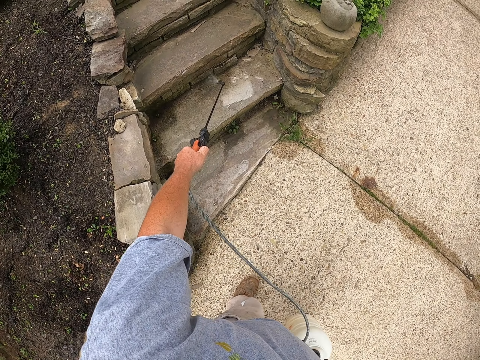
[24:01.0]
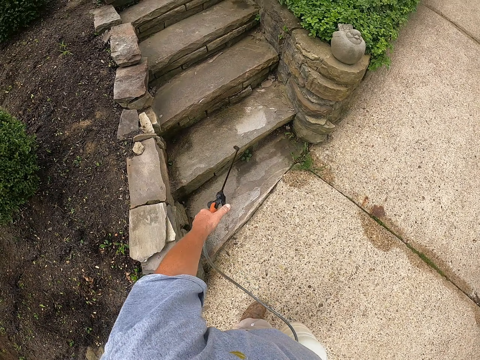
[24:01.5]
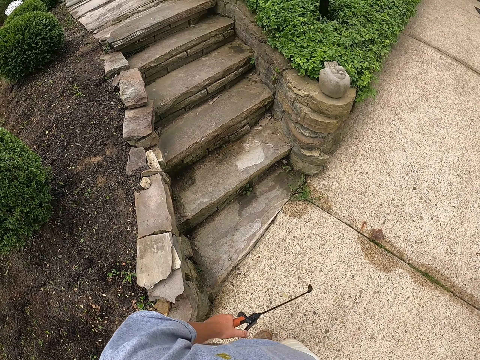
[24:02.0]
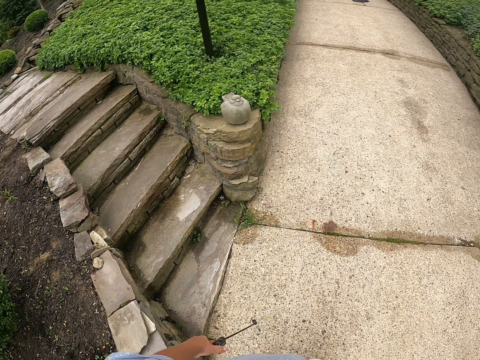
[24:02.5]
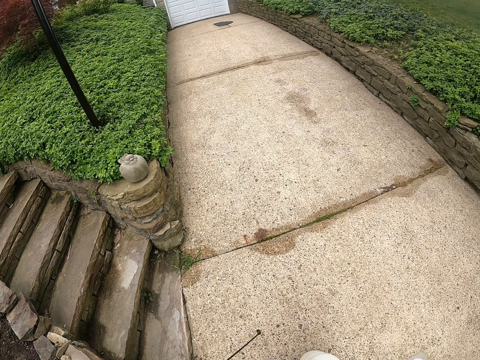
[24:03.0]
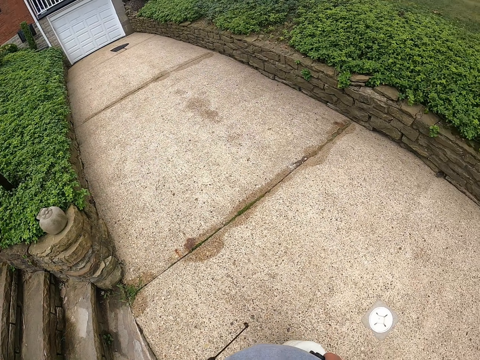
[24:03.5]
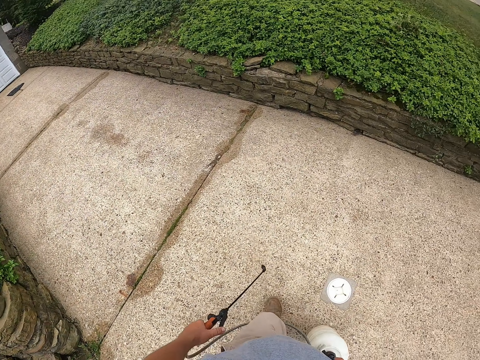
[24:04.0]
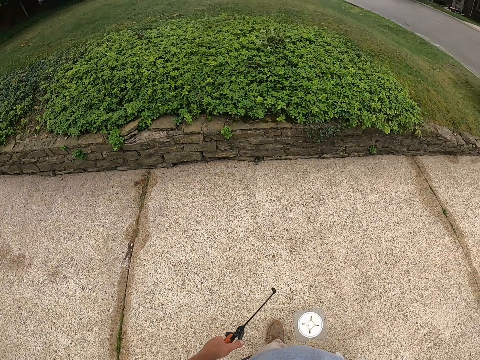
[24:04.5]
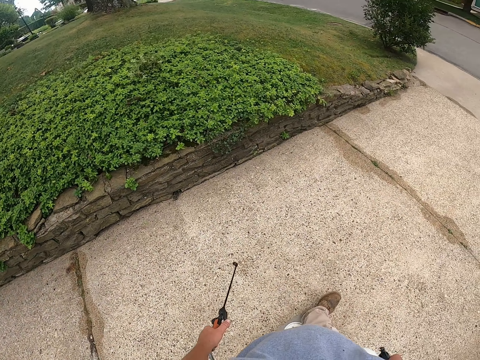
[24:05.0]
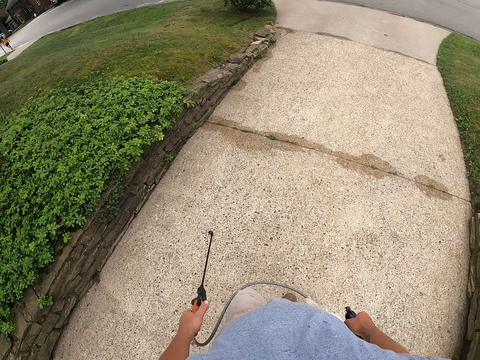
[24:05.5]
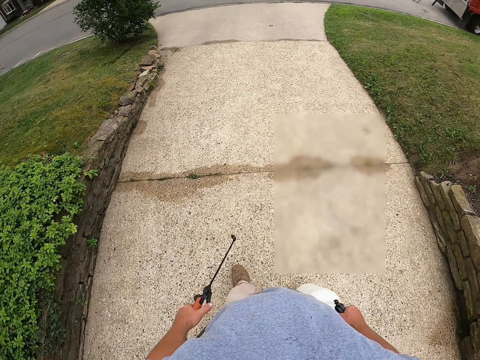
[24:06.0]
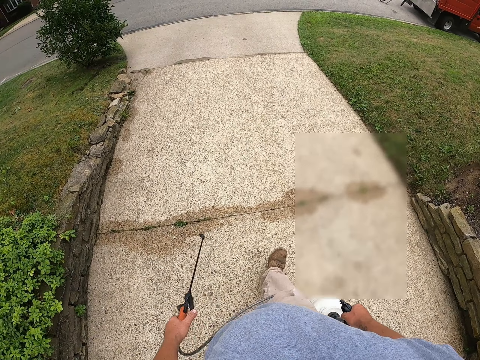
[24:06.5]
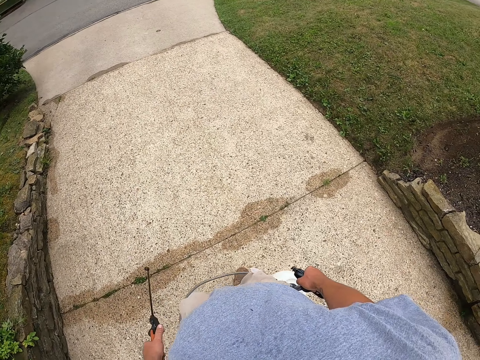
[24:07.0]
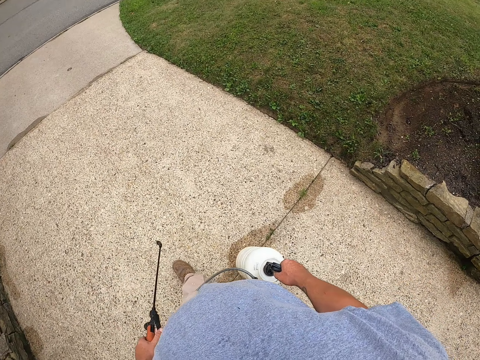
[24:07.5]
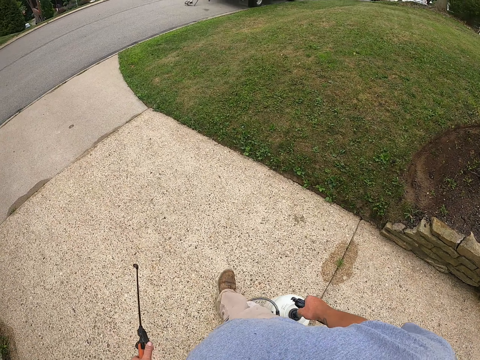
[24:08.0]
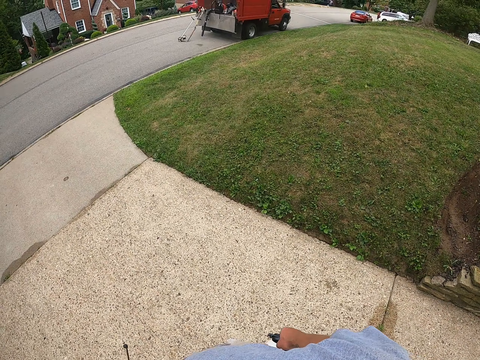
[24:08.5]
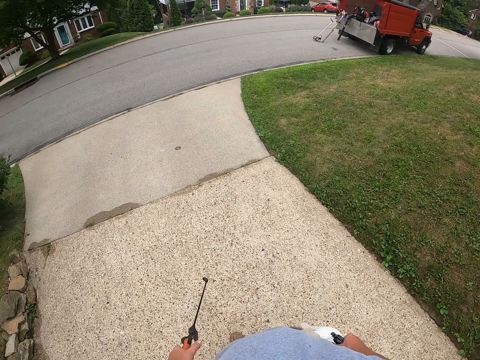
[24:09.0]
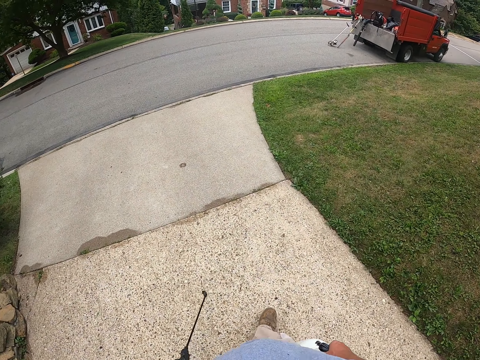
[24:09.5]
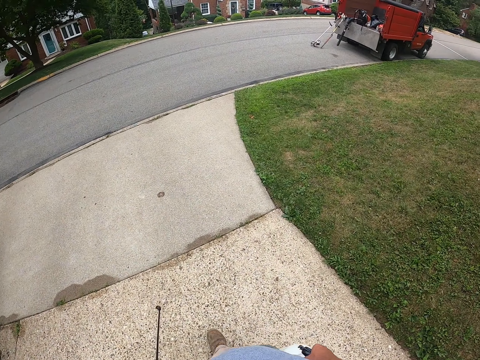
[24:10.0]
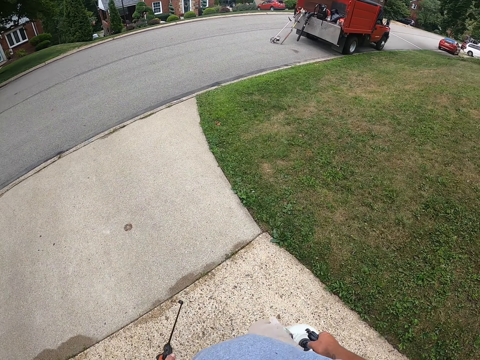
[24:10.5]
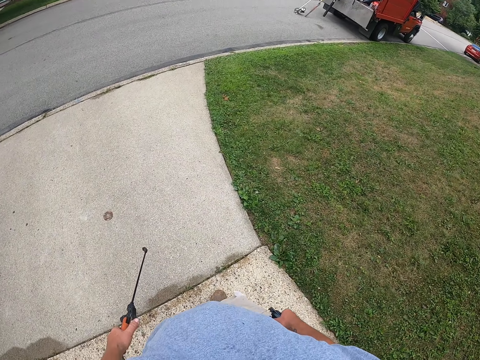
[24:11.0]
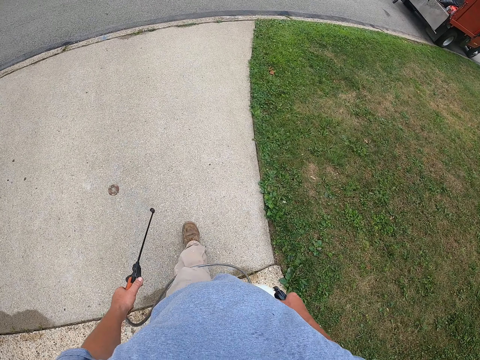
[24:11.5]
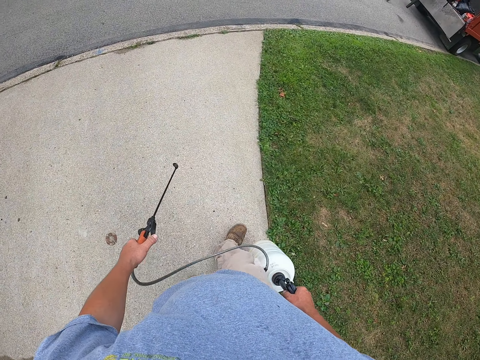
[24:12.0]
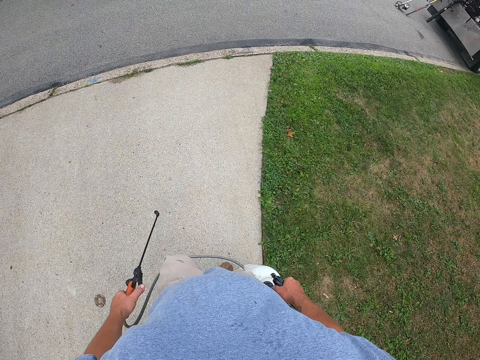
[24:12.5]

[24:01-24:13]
The camera wearer turns around the road. They sprinkle the grass. They walk along the pavement.

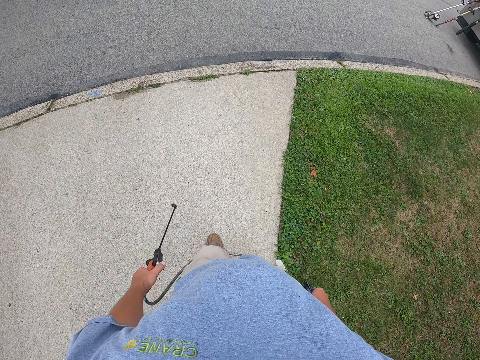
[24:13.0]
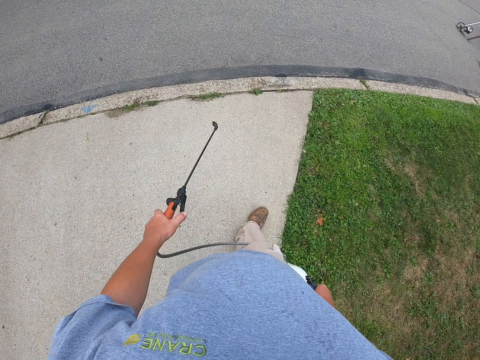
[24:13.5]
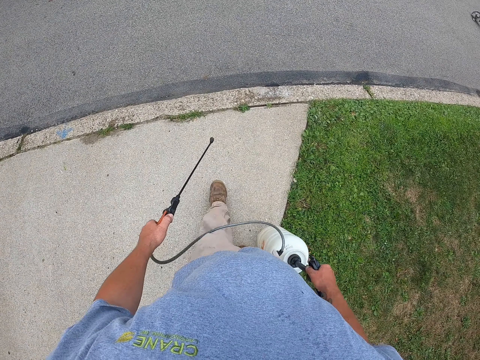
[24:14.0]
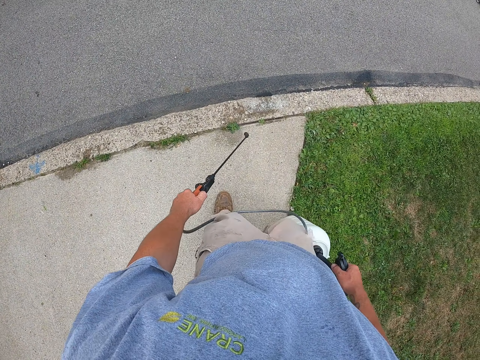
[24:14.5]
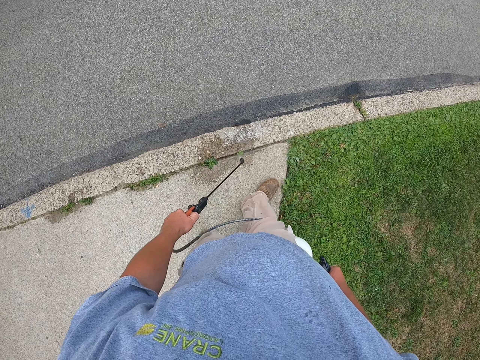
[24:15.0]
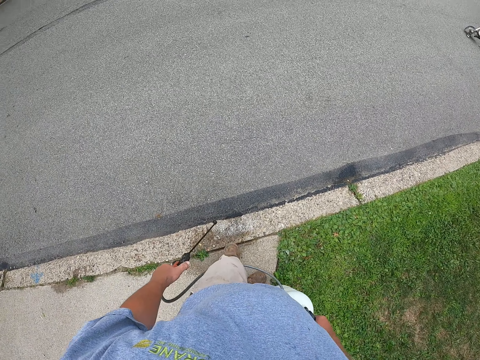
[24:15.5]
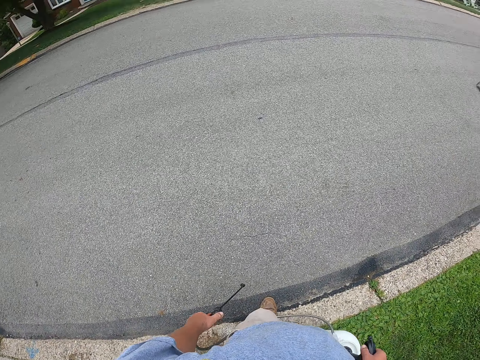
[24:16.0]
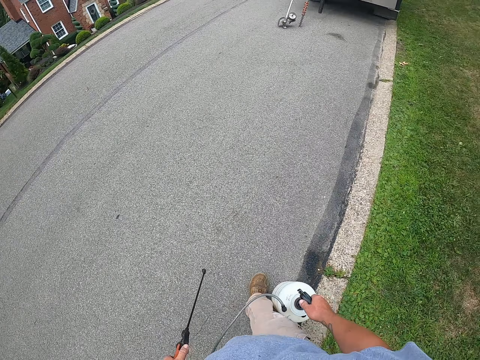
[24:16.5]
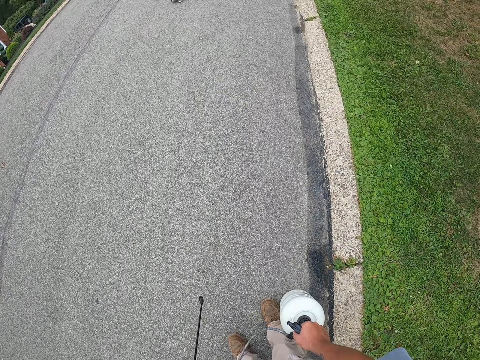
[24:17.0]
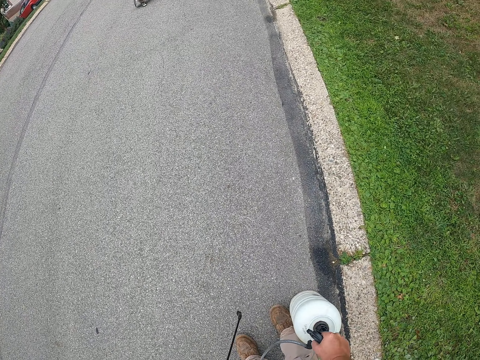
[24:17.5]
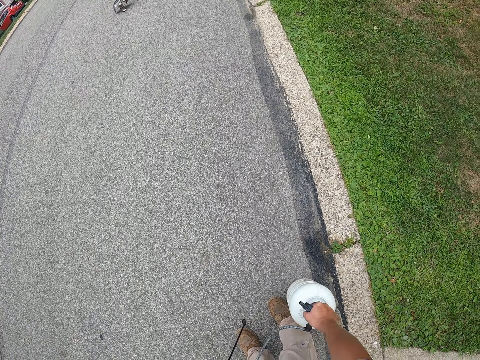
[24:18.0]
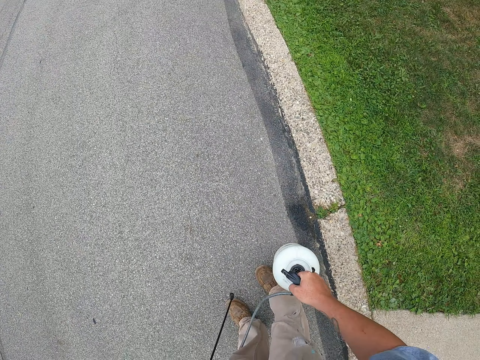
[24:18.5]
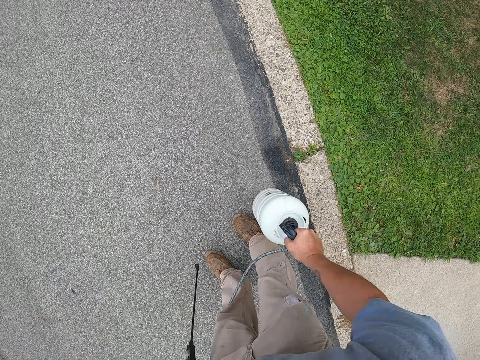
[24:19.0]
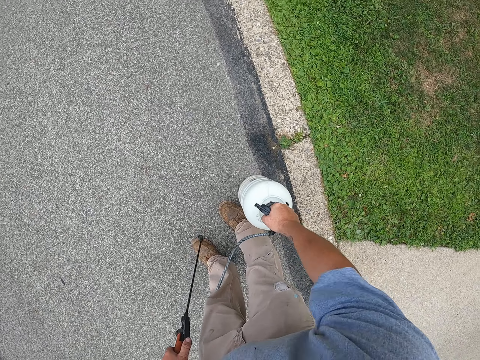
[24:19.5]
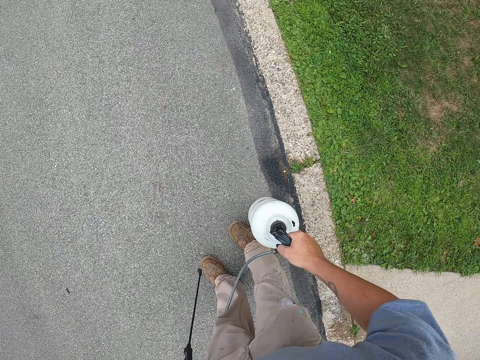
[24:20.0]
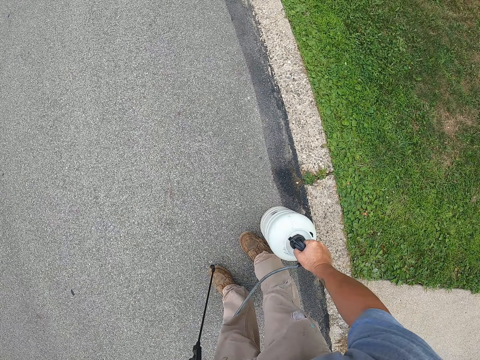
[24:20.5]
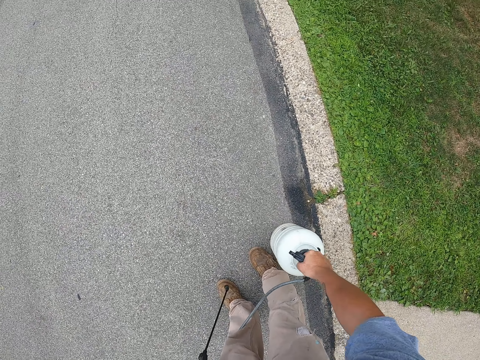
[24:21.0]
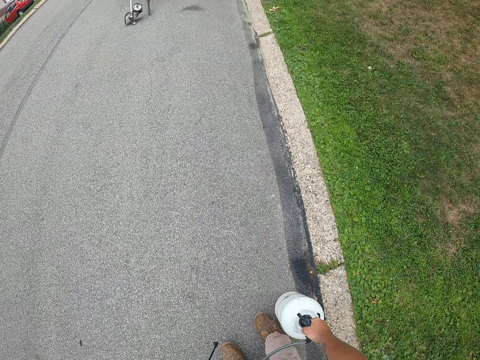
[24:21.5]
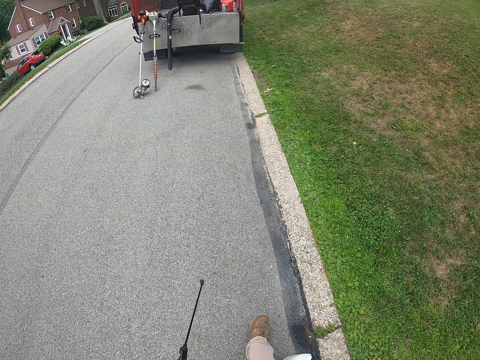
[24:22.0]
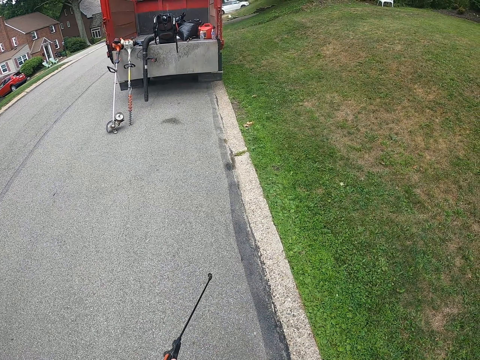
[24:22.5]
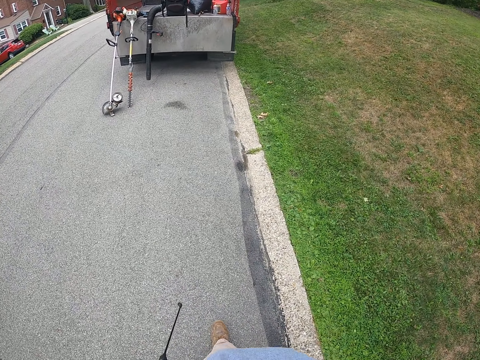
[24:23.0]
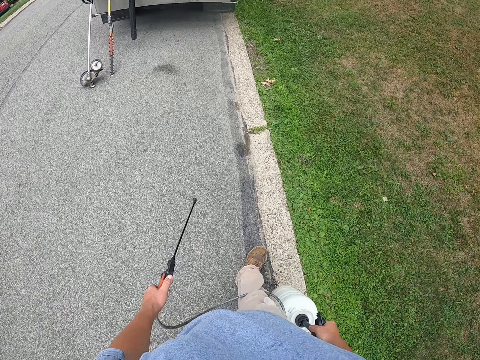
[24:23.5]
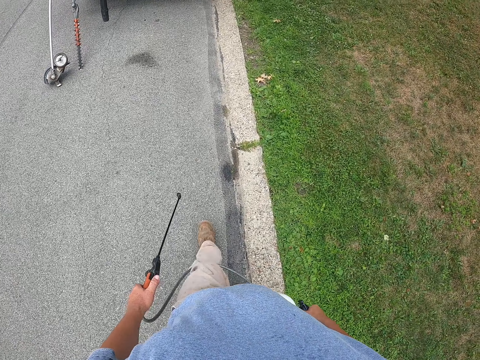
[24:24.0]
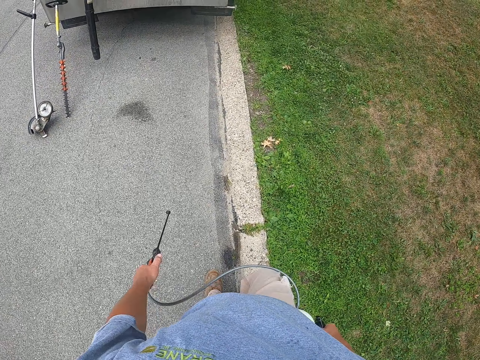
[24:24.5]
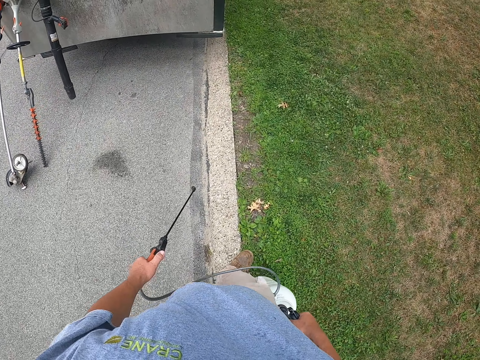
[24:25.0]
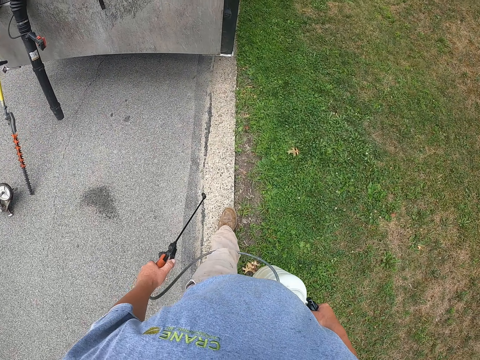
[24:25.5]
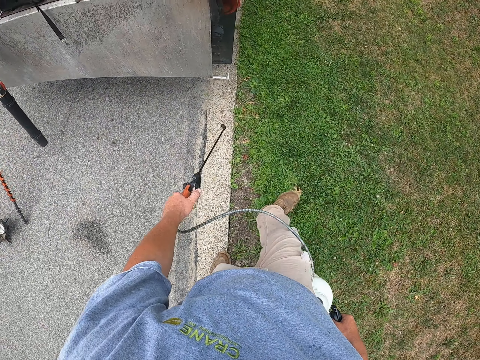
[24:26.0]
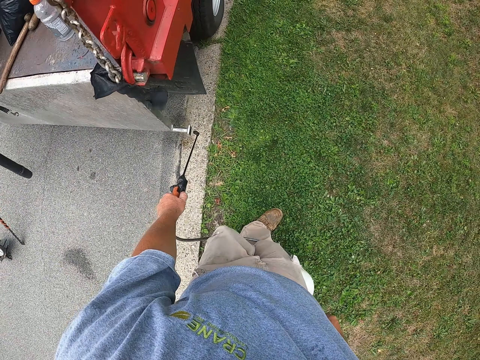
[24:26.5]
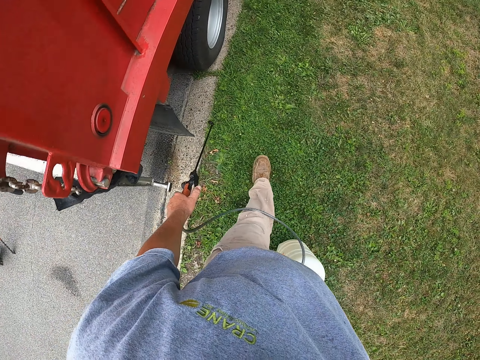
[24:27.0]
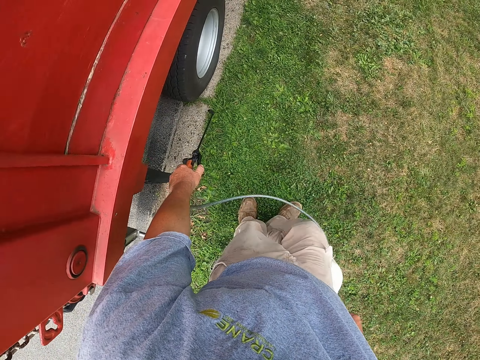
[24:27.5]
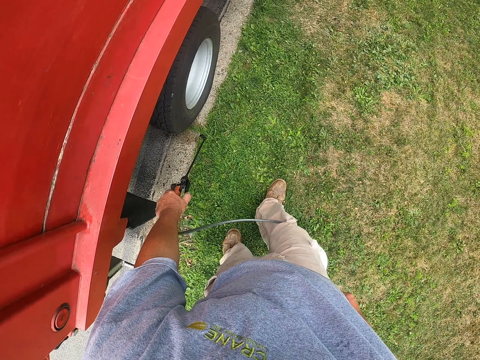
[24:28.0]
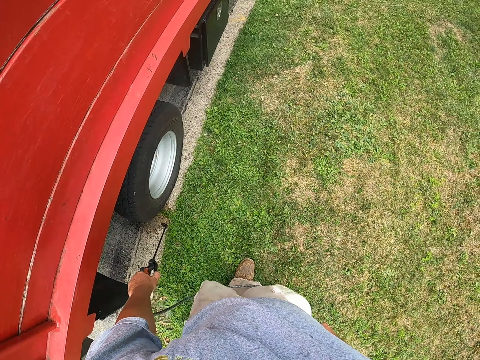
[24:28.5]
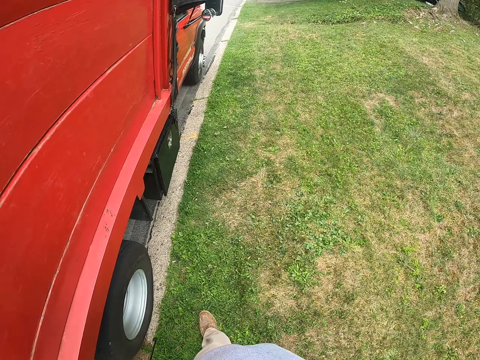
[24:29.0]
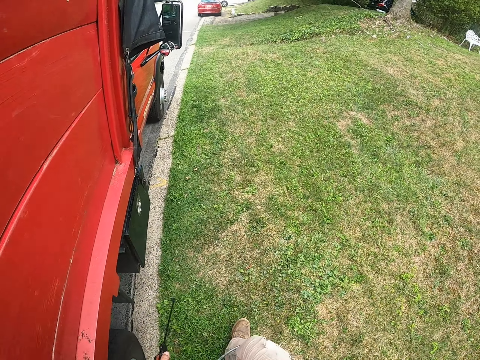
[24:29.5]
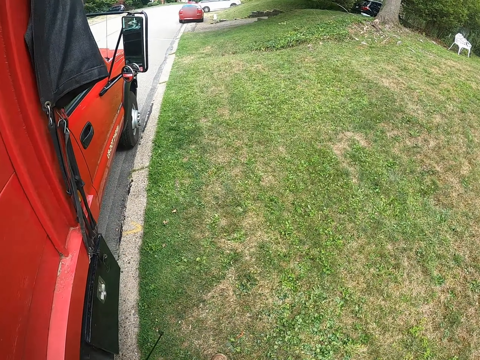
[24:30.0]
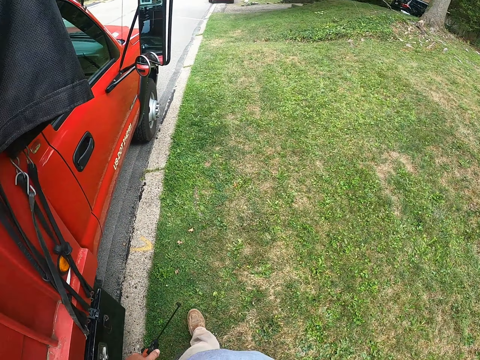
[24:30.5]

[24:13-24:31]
The camera wearer sprays on the pavement. He pumps the pesticide portable tank with his right hand. He walks along the pavement. He walks in the yard. He sprays on the grass along the pavement. He walks in the yard.
